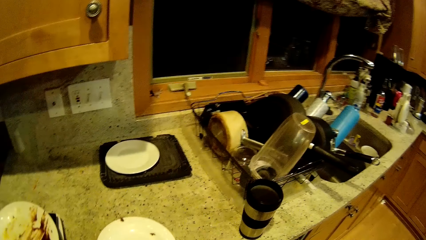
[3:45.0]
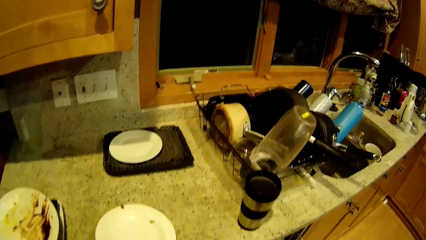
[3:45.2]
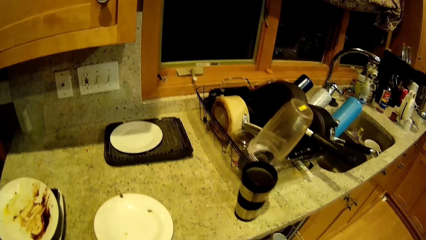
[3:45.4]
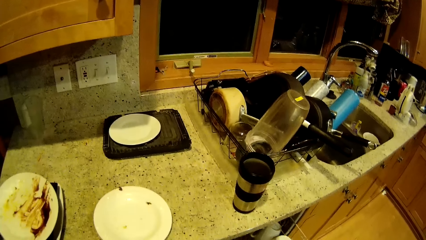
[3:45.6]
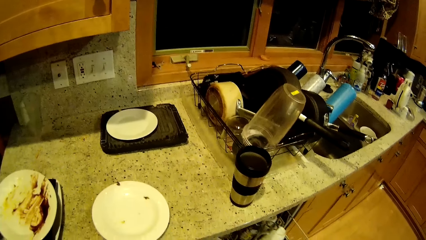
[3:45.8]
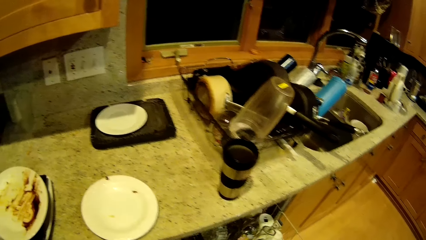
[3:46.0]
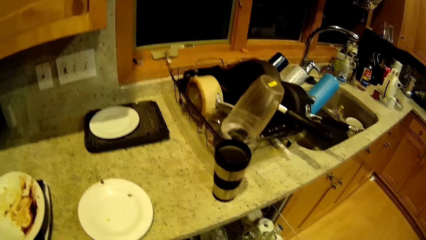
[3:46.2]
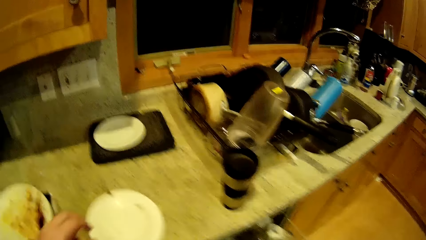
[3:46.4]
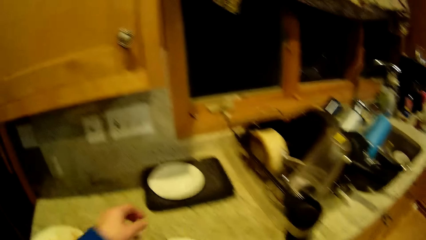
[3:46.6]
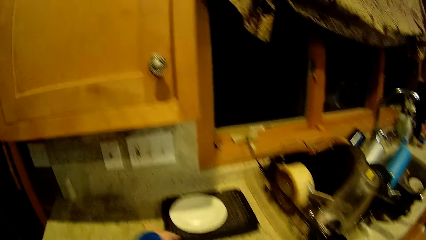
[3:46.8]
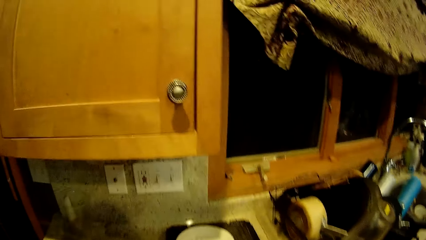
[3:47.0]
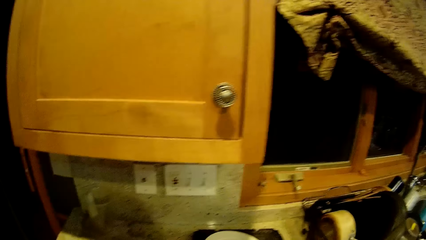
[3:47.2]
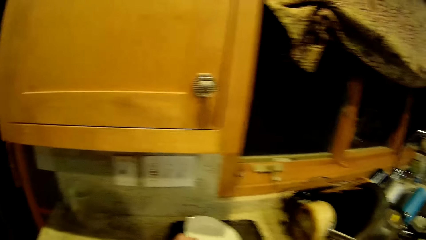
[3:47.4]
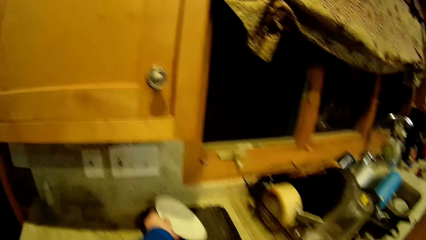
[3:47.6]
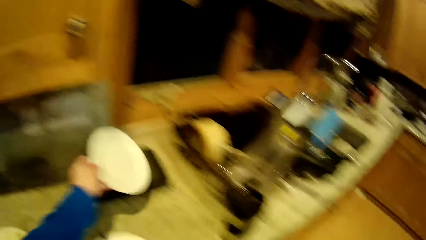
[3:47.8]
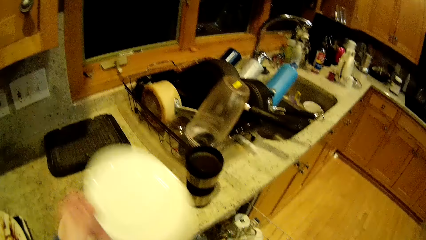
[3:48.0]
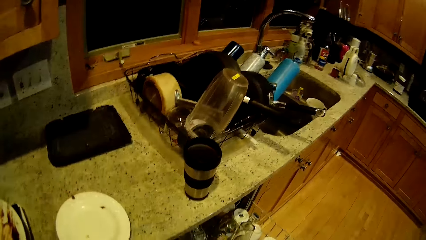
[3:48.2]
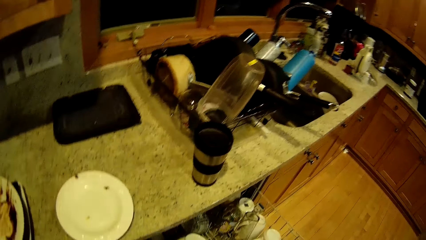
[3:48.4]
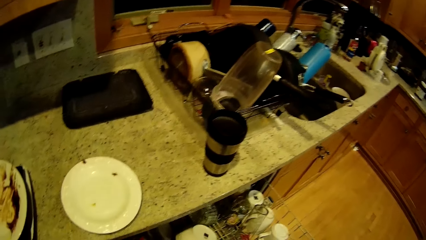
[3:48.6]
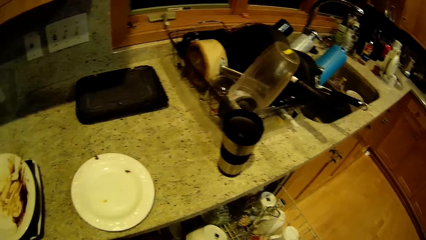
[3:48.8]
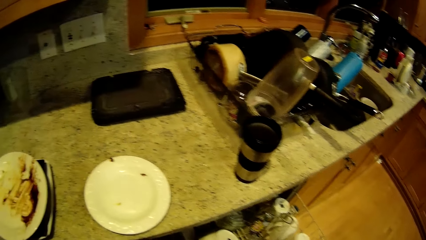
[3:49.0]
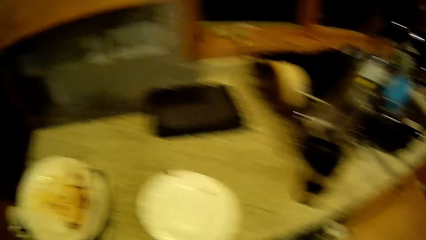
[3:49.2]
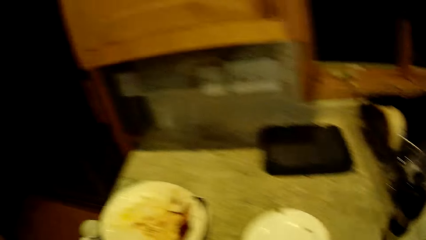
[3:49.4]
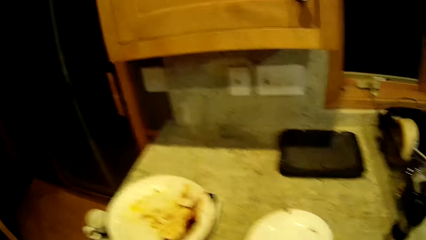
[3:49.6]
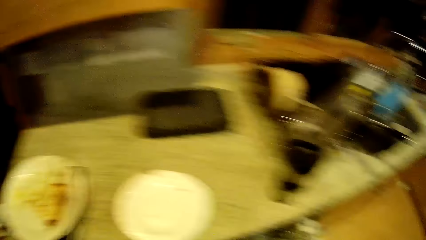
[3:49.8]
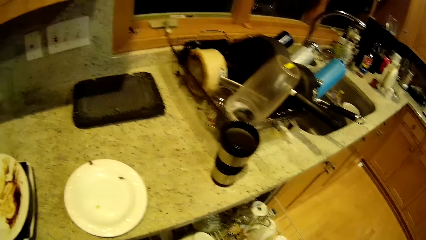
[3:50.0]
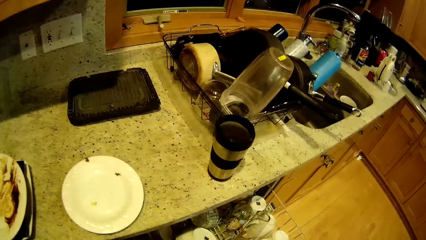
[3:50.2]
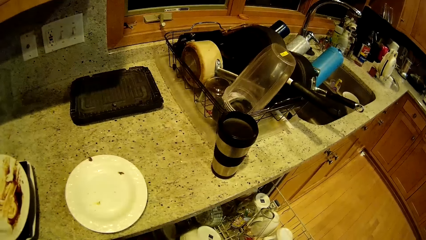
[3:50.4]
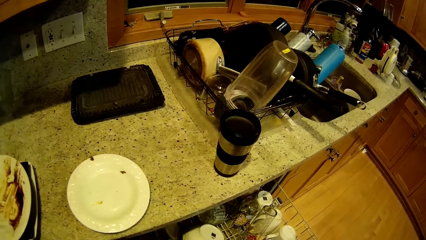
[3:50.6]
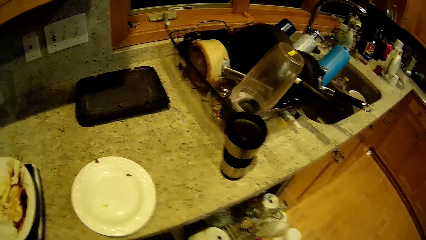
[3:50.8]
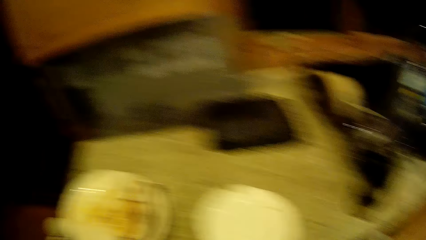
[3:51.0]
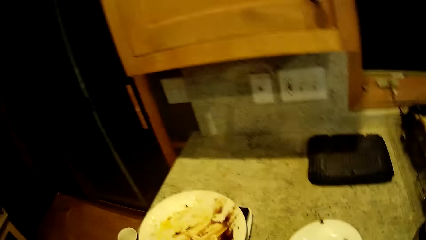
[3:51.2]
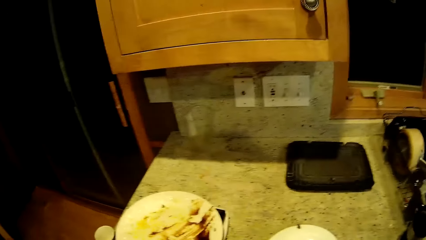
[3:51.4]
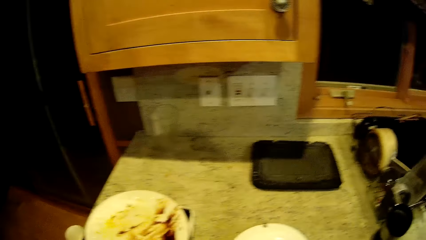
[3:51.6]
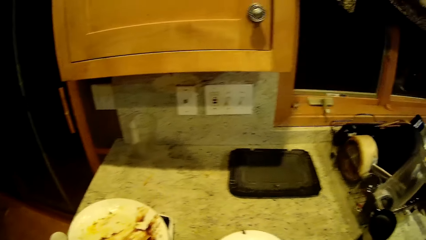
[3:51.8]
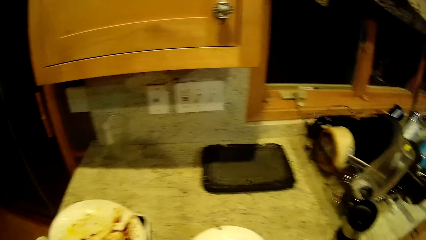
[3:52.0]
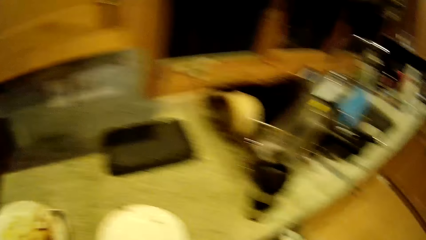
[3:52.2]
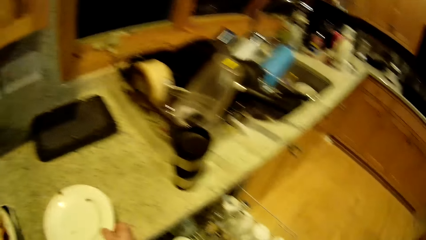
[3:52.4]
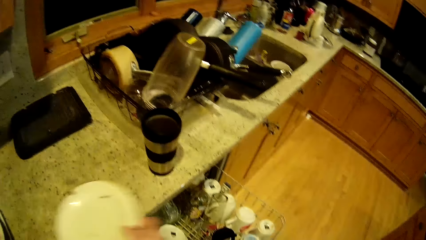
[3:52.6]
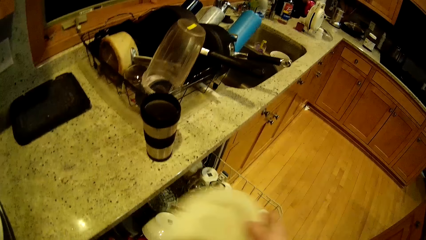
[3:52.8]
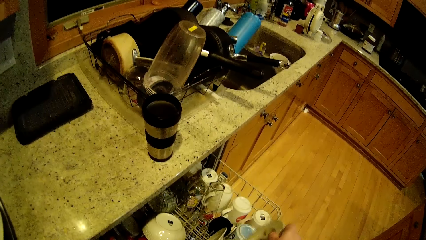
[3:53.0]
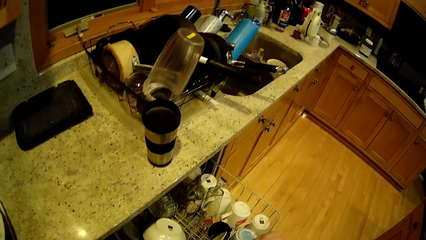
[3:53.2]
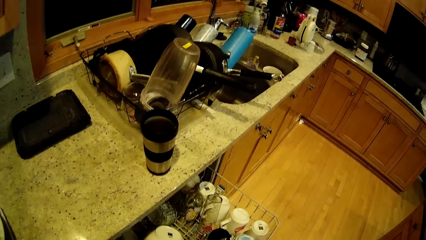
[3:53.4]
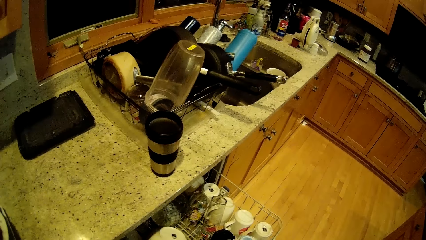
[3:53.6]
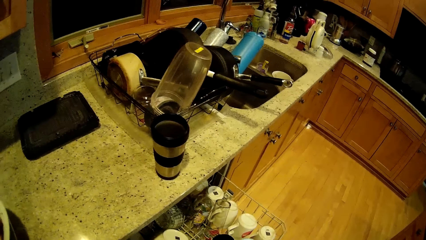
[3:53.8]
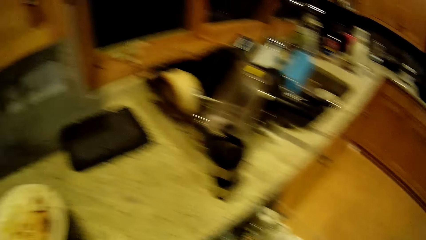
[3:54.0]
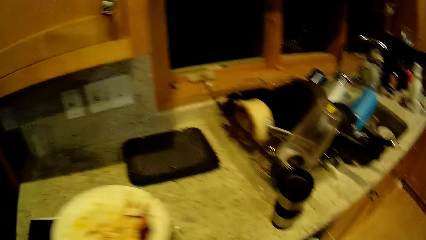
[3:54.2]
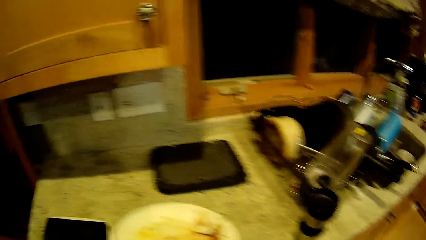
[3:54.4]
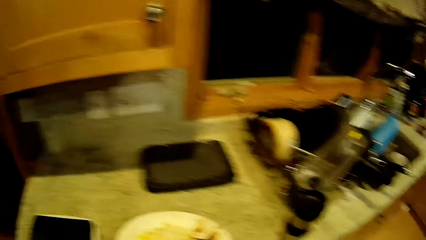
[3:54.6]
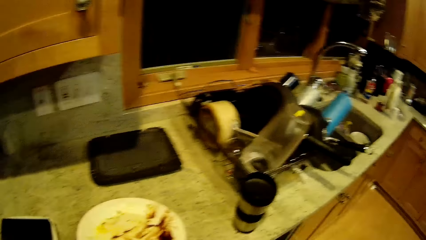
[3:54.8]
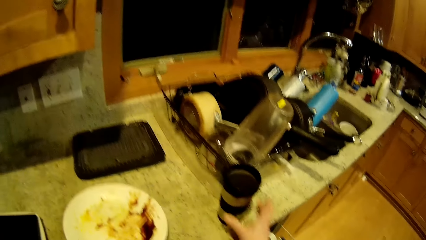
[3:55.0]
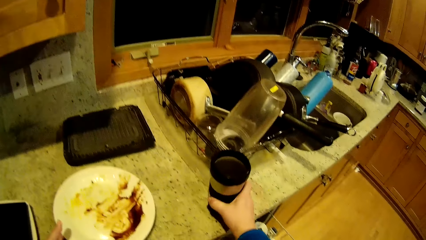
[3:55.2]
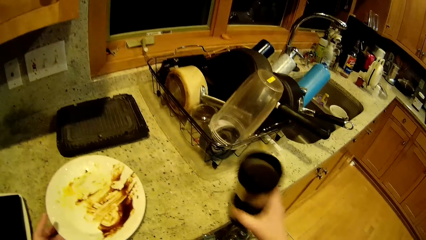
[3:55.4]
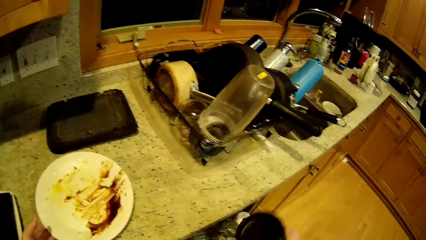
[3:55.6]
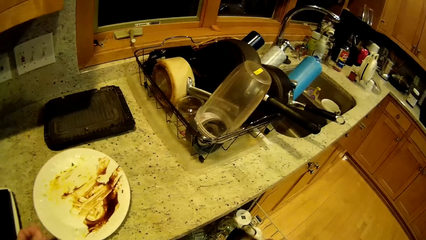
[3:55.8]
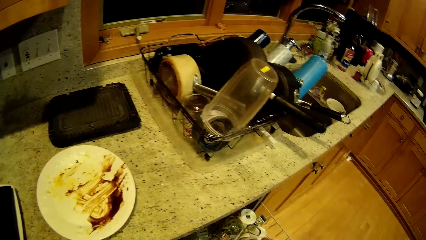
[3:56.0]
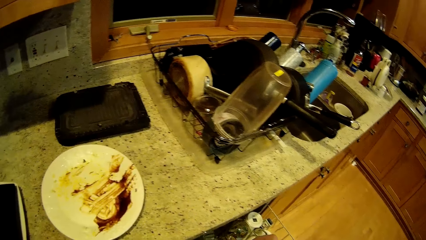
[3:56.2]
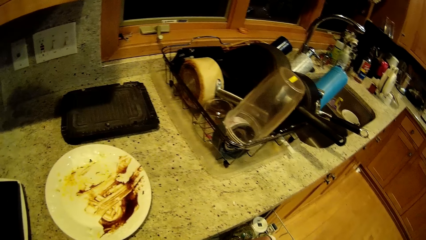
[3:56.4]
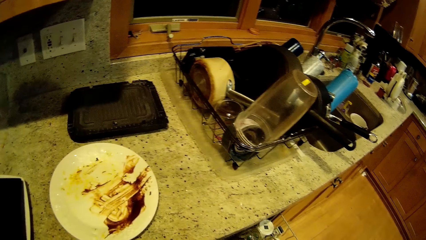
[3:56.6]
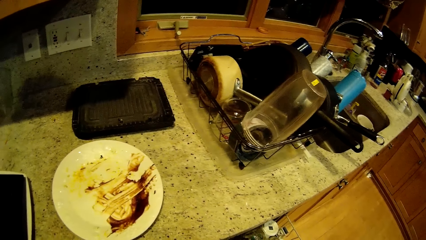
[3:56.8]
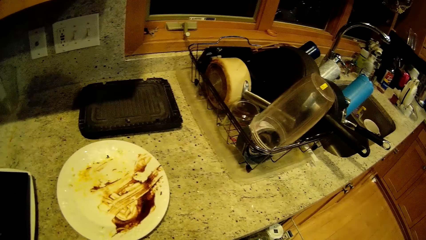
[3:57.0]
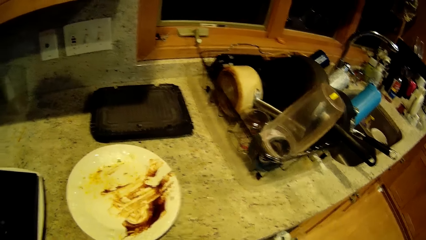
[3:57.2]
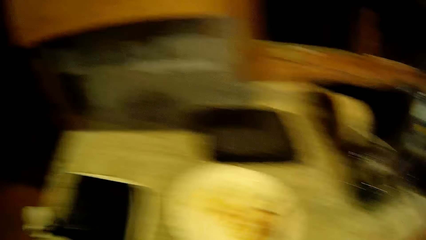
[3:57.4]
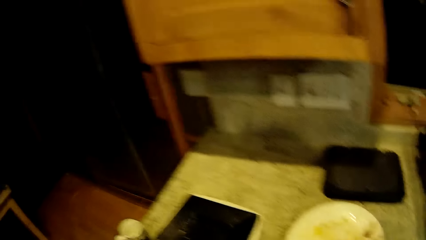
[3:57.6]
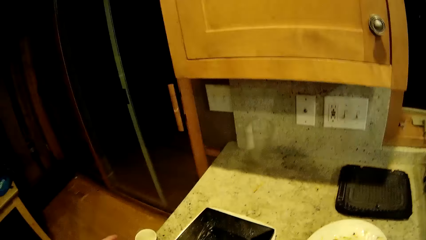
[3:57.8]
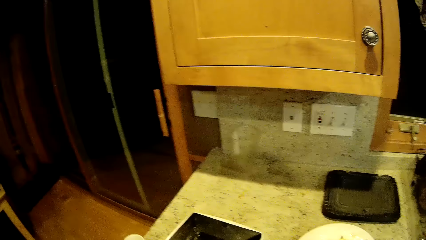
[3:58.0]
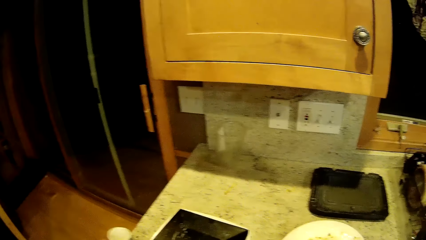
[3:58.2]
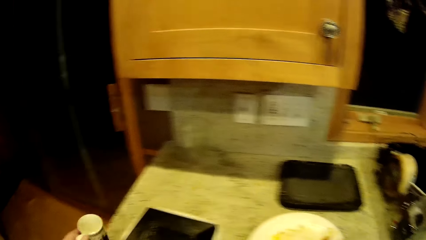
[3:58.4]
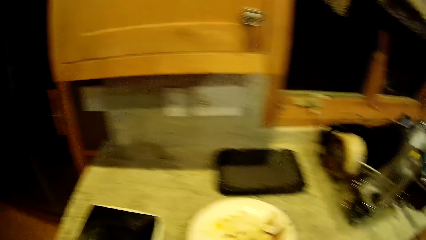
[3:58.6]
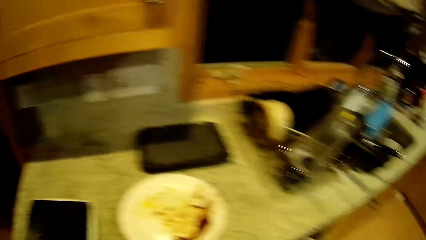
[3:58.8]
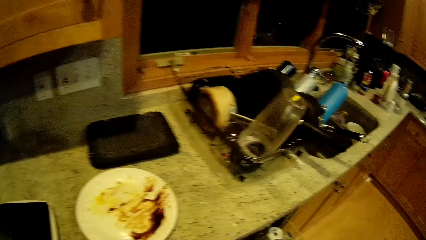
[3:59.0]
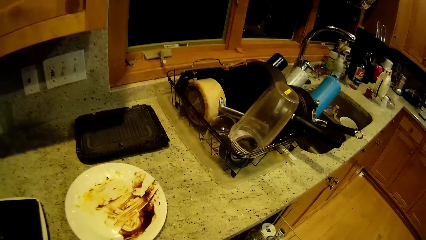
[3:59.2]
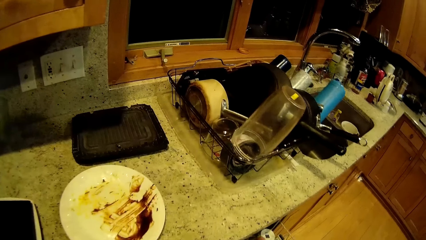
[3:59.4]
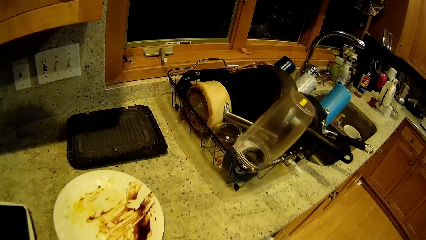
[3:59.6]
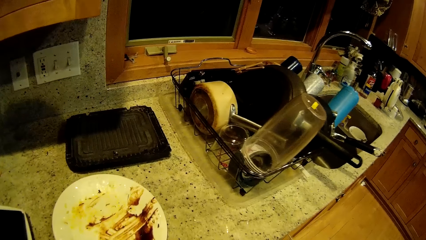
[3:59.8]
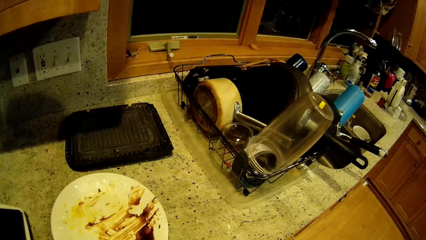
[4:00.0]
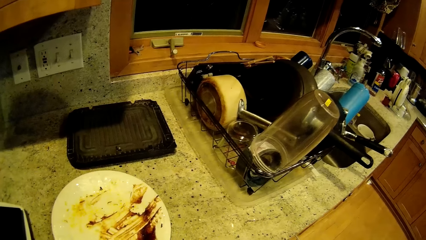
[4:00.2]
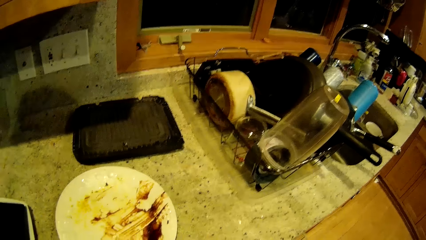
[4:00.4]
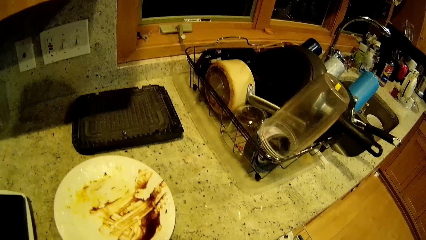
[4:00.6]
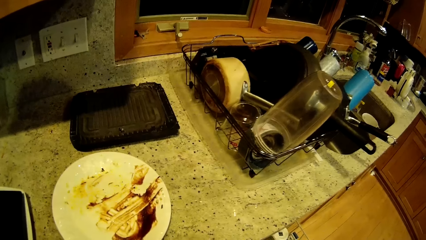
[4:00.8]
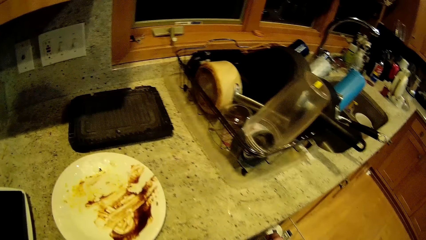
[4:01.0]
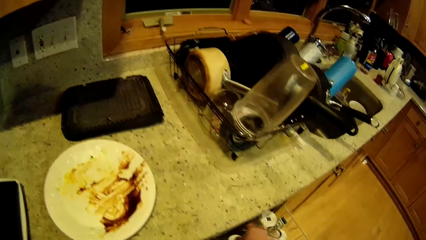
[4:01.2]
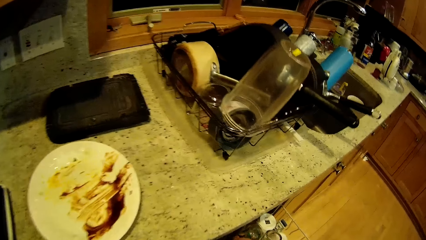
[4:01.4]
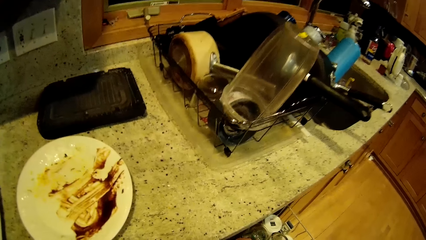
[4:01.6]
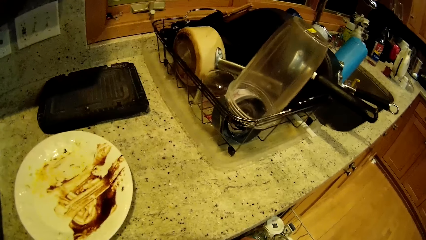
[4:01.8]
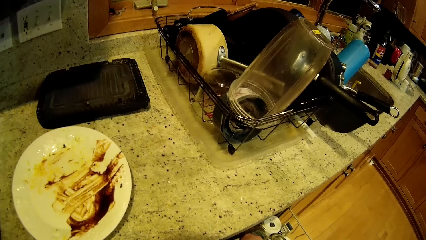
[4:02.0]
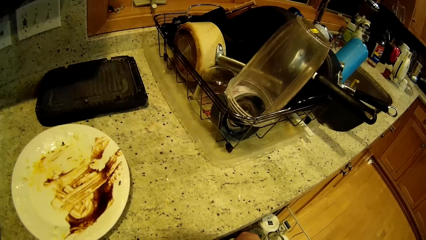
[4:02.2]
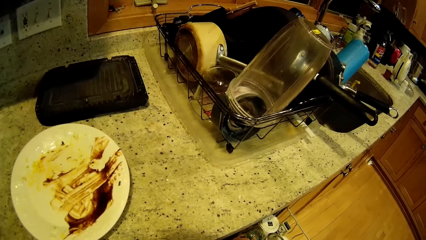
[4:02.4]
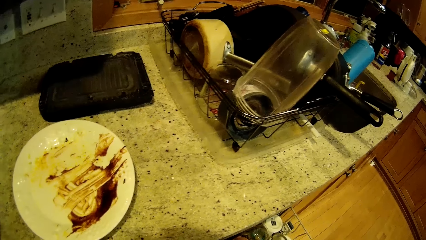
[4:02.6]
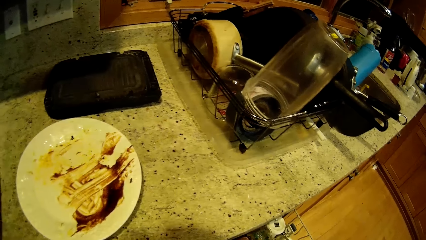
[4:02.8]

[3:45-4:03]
The camera wearer picks up a plate from the kitchen countertop or cabinet. He puts the plate in the dishwasher. He picks up a plate from the kitchen countertop. He picks up a mug with his right hand. He stares in the room.
